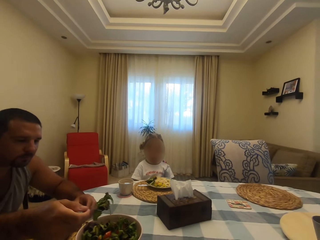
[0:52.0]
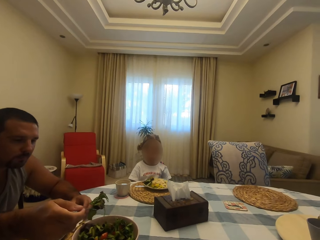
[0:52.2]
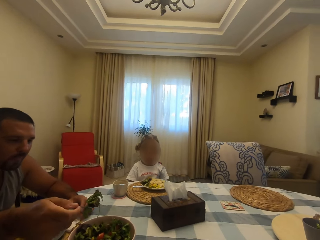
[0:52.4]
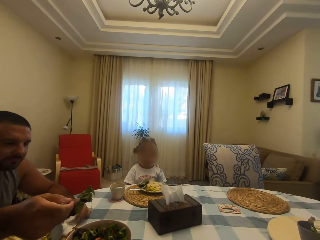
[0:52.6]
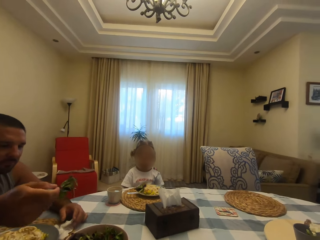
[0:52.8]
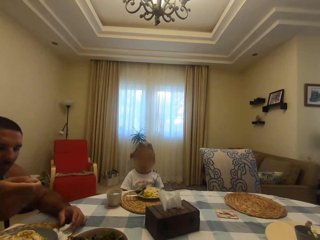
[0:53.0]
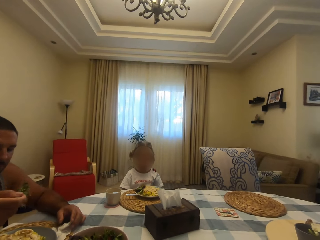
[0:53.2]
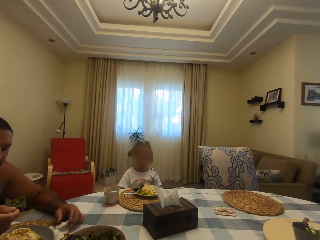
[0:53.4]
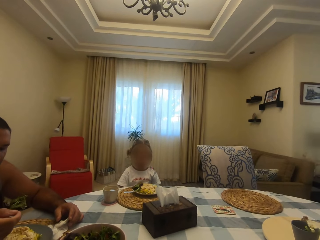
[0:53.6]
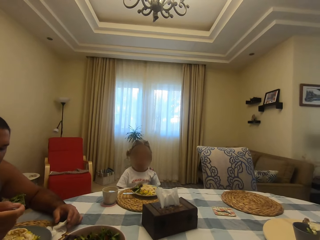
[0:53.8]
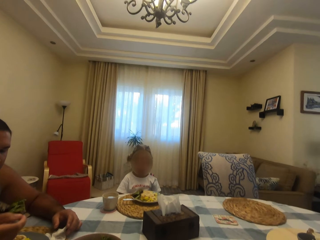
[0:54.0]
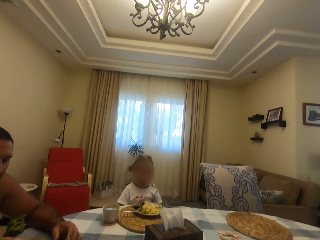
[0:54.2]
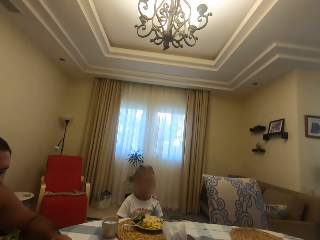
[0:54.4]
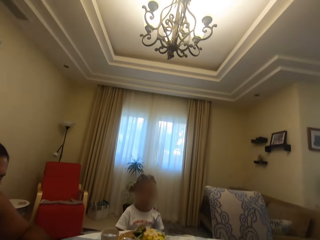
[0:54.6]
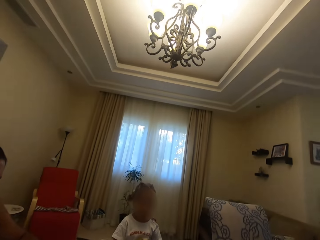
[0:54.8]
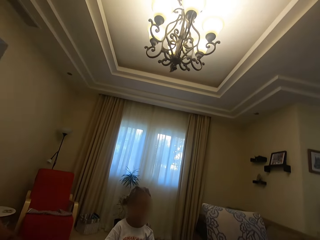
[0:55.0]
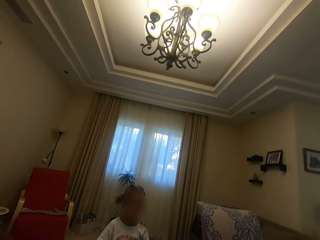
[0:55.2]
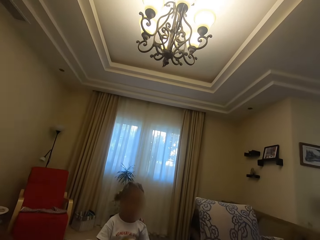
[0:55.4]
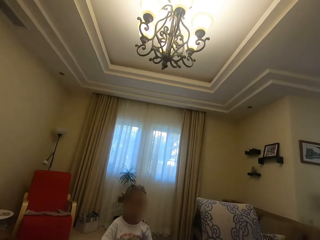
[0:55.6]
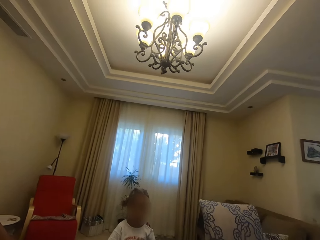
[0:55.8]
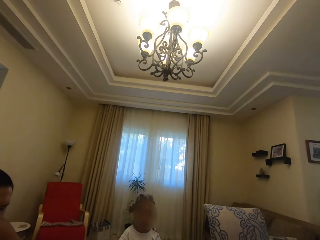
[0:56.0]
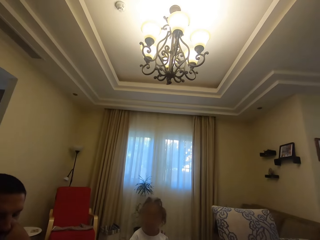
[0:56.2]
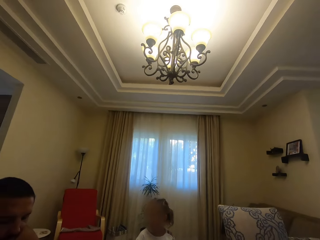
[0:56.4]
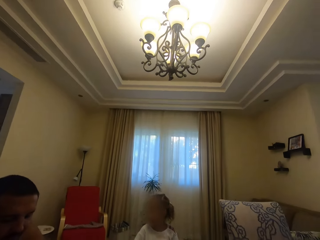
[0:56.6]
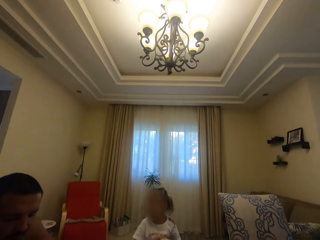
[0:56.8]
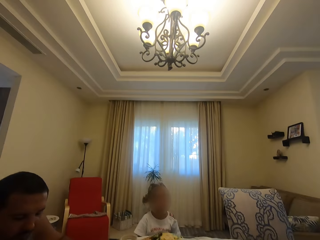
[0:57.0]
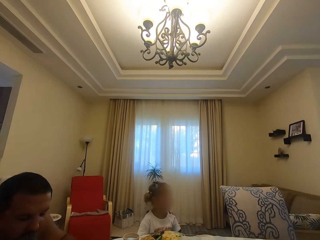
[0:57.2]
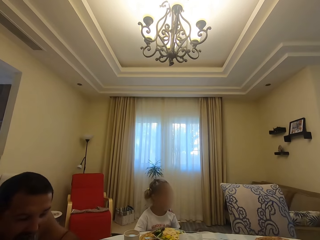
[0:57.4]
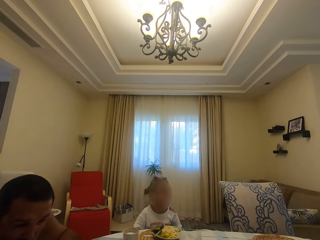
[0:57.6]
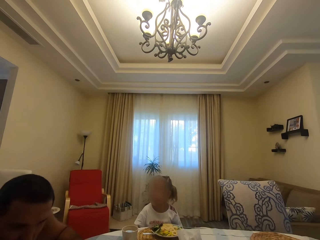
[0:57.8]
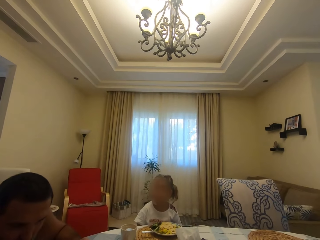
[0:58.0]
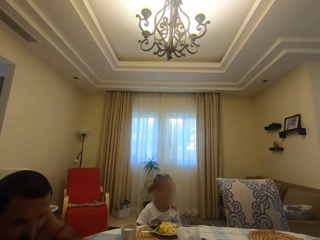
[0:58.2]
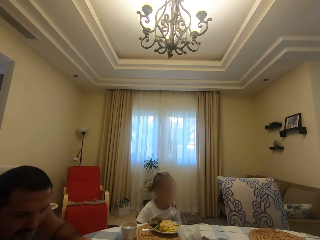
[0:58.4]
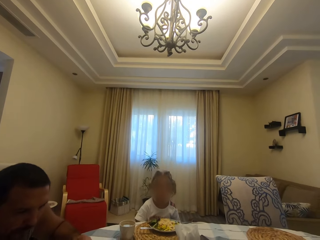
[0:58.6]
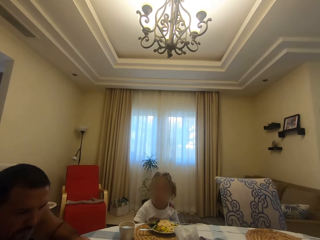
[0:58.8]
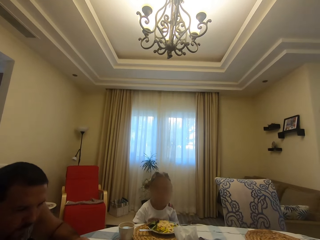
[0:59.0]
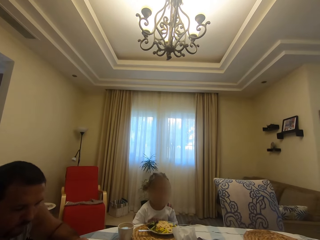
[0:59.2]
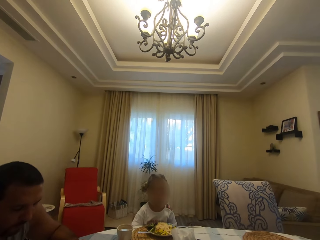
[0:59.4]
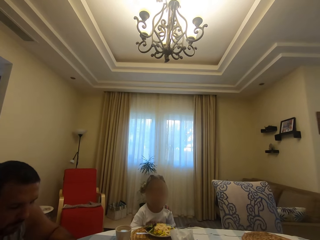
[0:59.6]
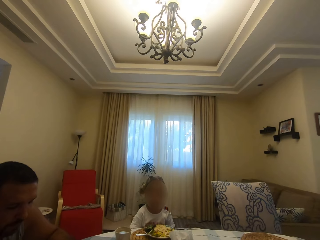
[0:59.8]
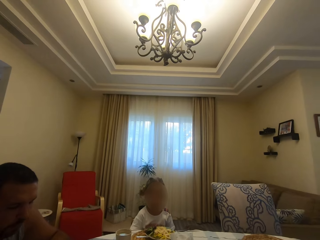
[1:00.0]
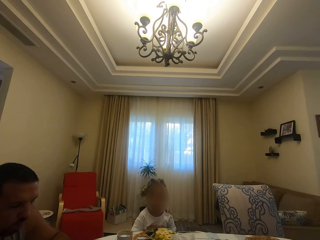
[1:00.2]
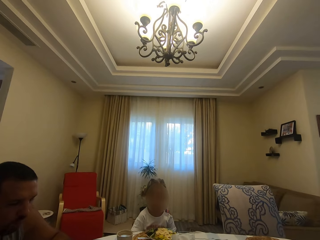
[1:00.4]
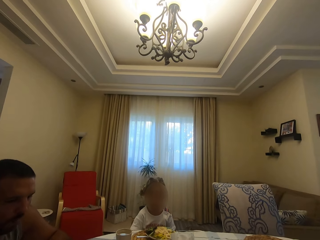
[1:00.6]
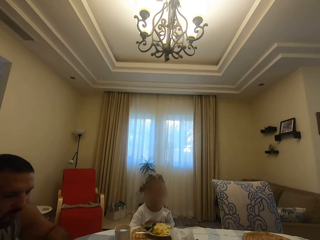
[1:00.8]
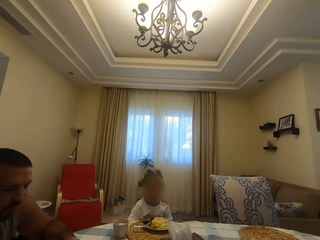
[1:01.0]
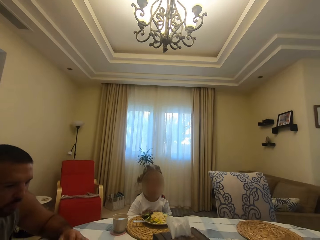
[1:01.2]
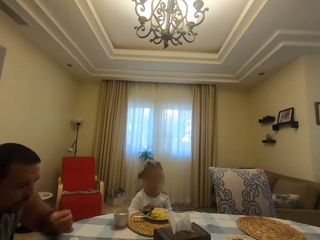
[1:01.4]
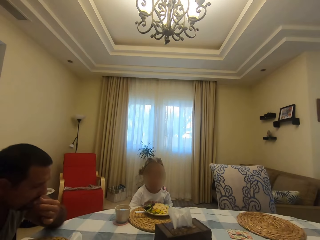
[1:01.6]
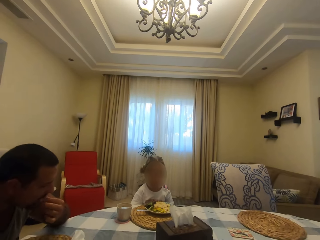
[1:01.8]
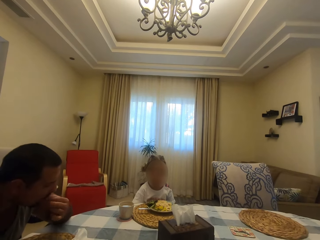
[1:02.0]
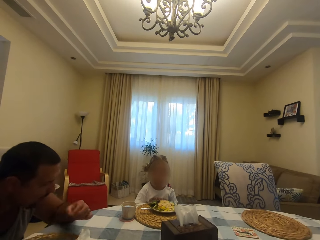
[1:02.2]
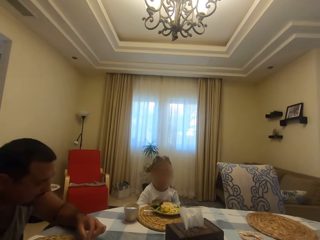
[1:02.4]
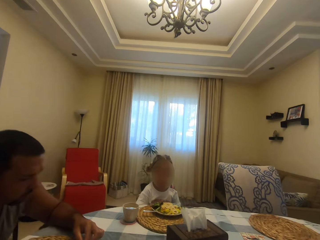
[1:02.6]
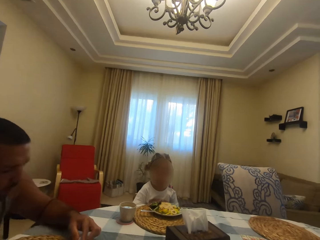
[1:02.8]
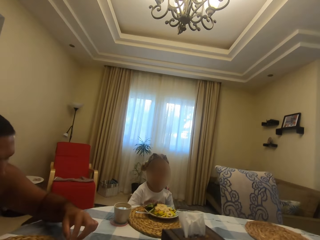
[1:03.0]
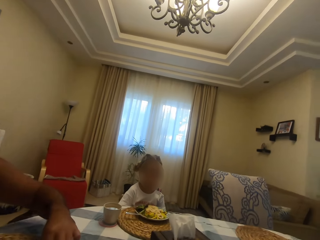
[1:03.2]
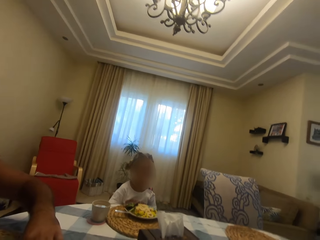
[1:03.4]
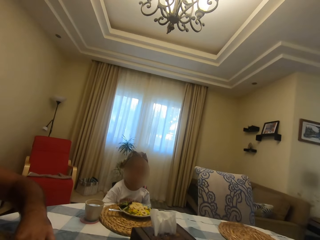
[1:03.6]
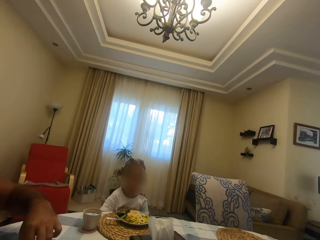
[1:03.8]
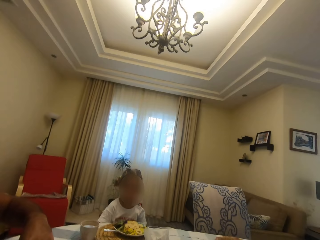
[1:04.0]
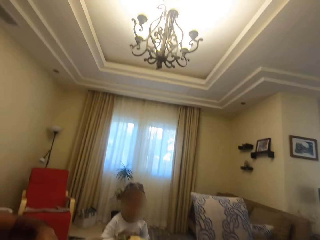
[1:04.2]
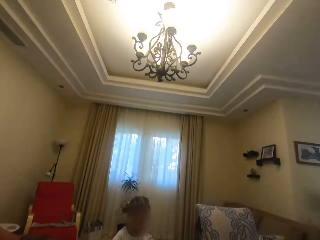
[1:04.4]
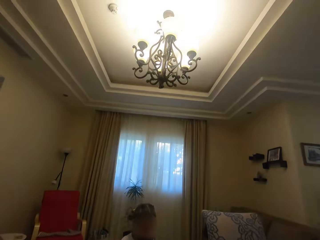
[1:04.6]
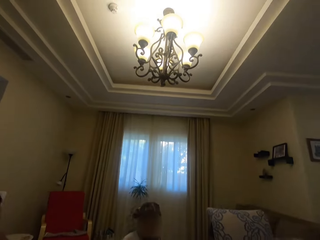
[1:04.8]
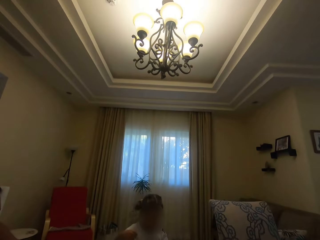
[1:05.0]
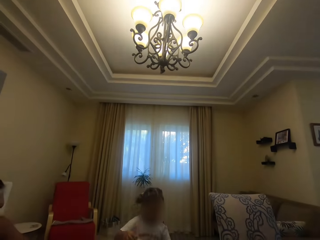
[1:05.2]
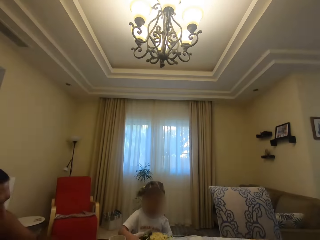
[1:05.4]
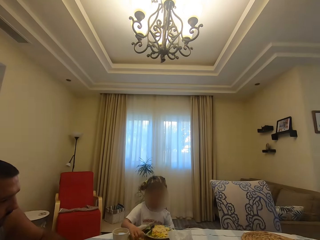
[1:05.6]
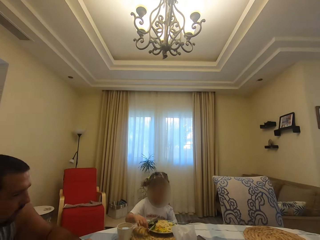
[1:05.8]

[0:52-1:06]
A man holds something. The camera wearer talks. A child talks to the camera wearer. The camera wearer talks to the child. The child moves her hands.

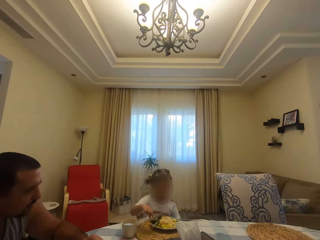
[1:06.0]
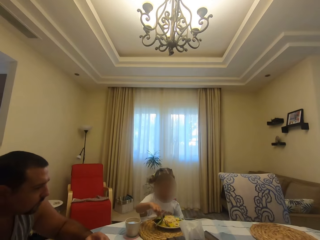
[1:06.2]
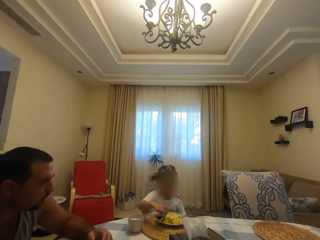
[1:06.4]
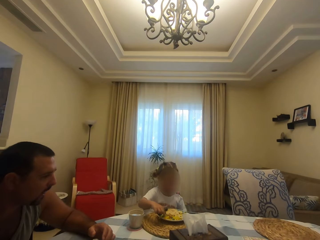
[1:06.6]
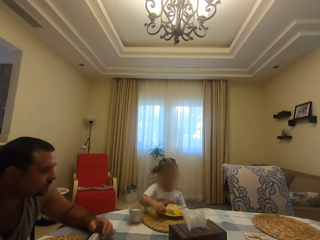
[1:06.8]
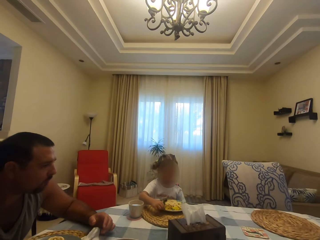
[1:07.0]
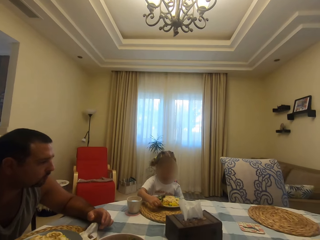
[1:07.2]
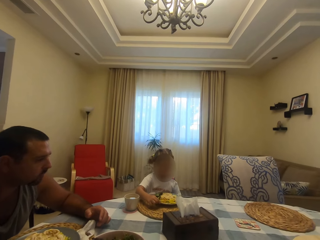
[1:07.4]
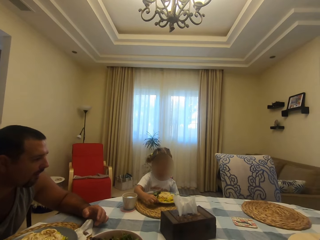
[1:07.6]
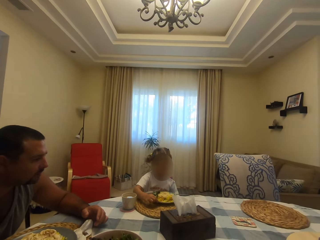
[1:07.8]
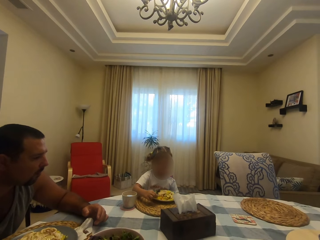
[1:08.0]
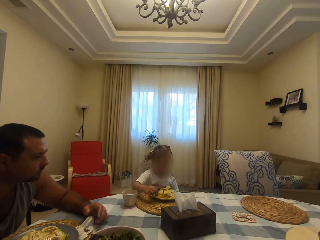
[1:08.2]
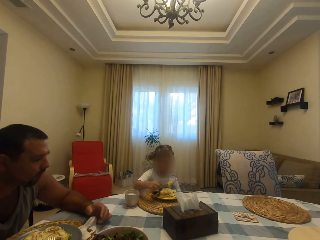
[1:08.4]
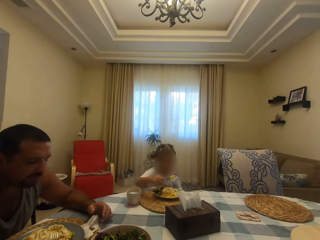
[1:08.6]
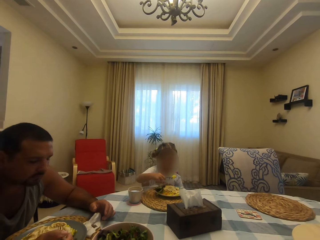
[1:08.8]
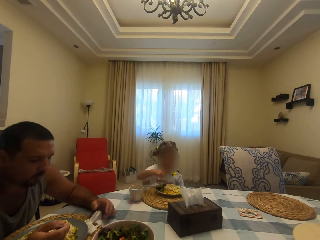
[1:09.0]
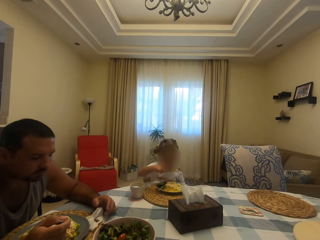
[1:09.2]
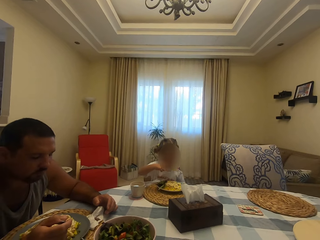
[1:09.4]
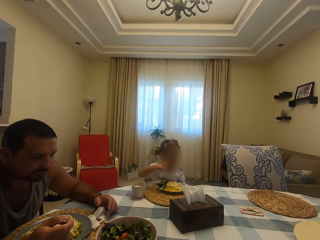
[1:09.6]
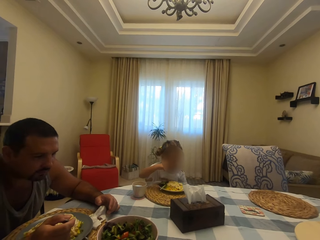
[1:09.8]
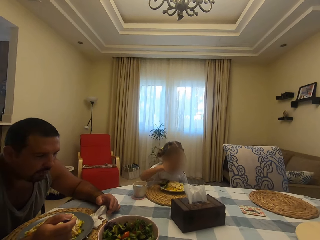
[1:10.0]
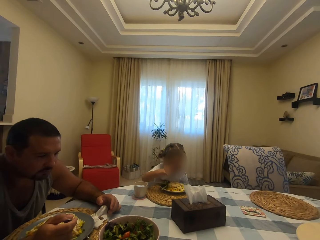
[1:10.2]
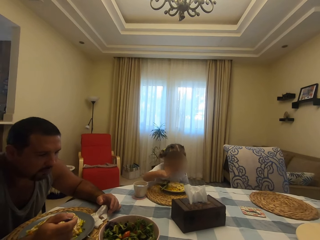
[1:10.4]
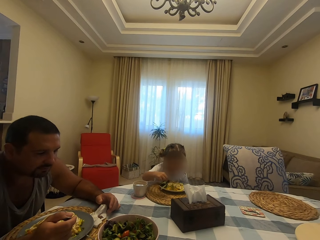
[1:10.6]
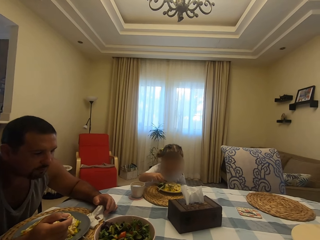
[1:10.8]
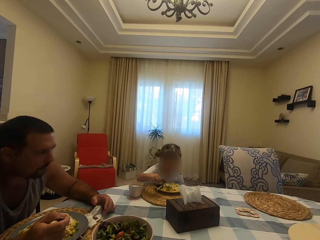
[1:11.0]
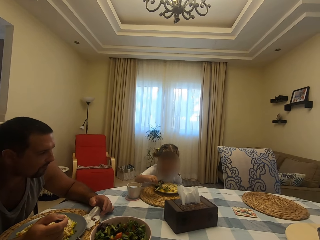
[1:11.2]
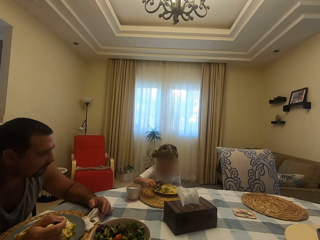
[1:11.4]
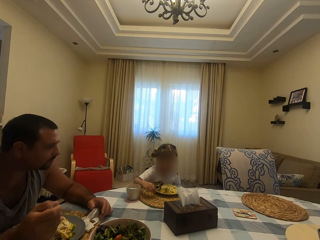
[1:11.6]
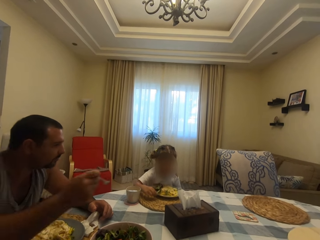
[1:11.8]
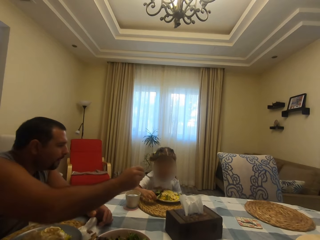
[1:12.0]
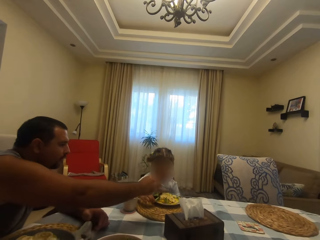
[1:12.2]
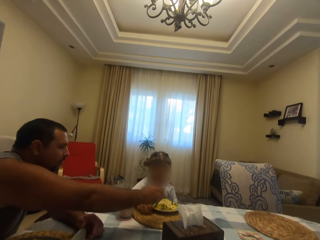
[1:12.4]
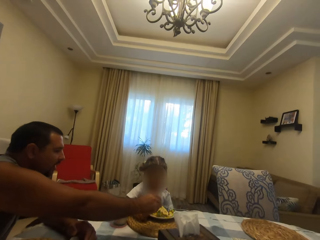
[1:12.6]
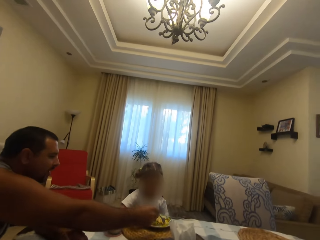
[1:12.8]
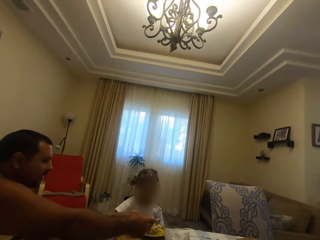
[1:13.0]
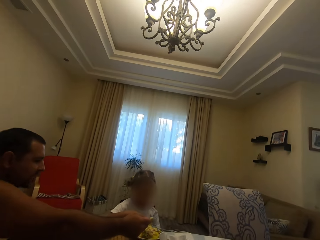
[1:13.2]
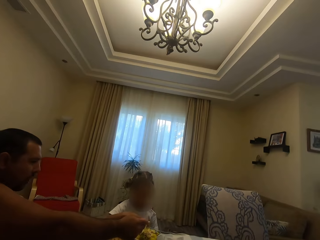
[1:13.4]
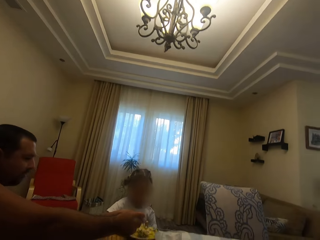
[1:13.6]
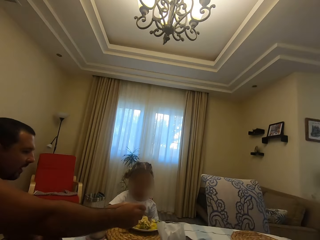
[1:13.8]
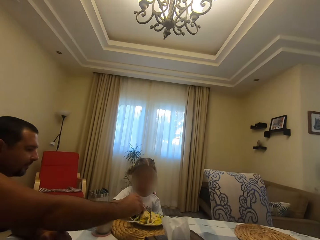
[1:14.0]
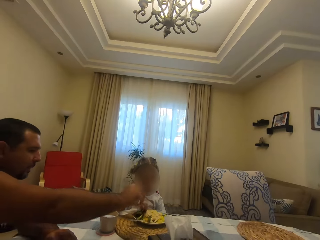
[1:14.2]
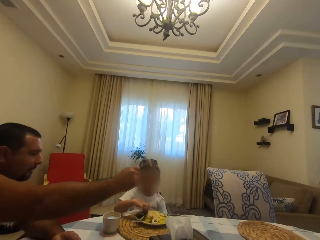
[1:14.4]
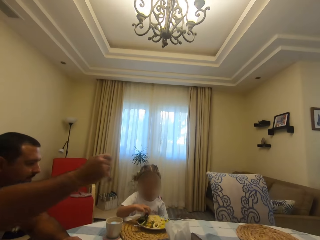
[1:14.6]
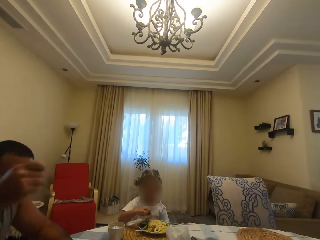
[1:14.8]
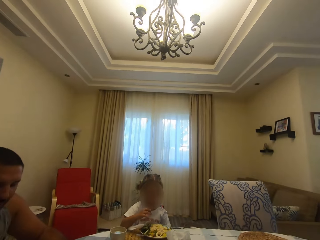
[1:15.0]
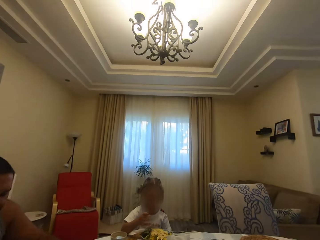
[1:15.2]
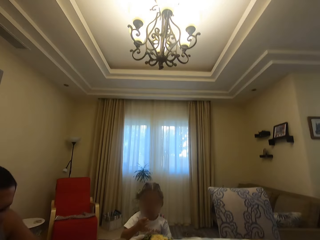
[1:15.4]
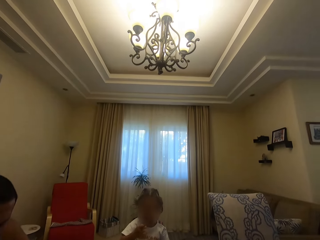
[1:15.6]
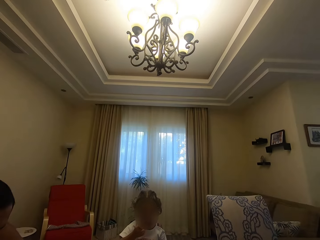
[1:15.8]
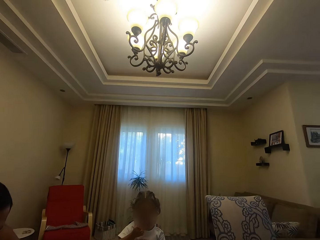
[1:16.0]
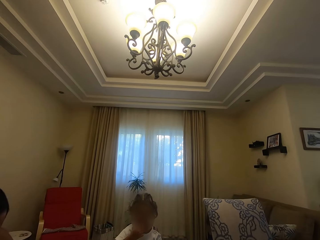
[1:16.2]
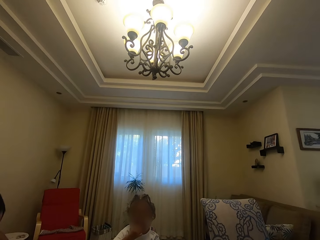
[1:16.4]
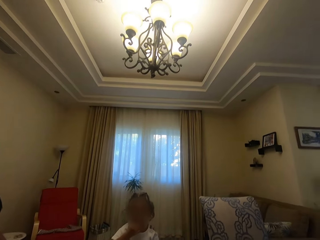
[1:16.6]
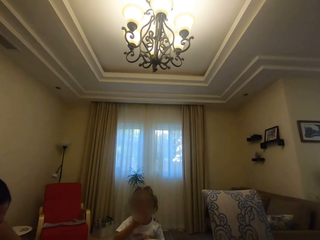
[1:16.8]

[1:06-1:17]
A child talks to the camera wearer. A man talks to the camera wearer. The camera wearer eats food with the man and the child. The man moves his hands.
